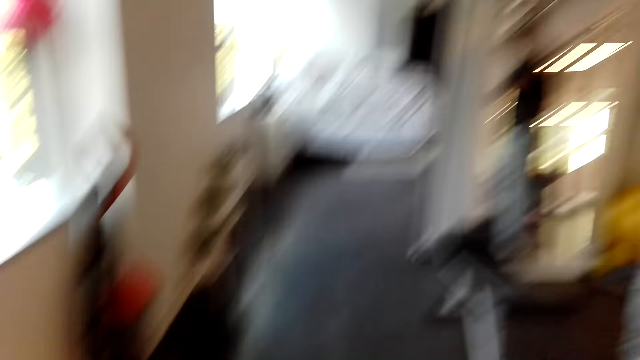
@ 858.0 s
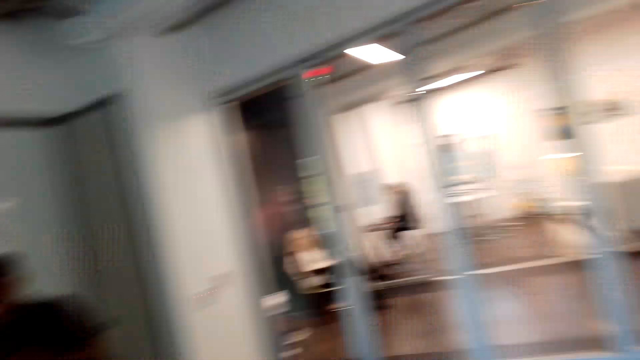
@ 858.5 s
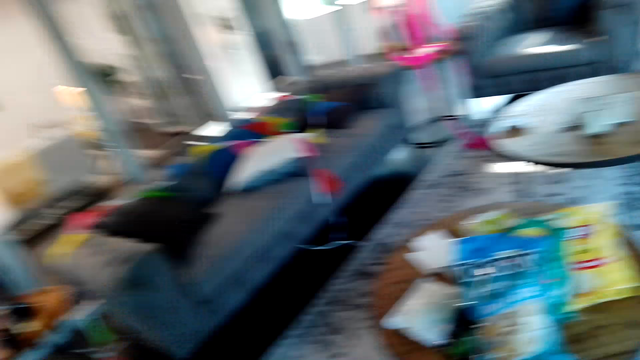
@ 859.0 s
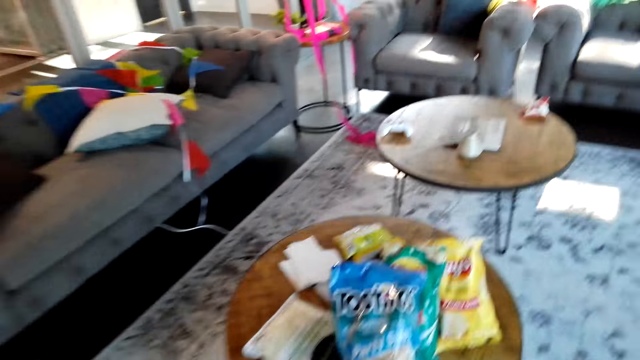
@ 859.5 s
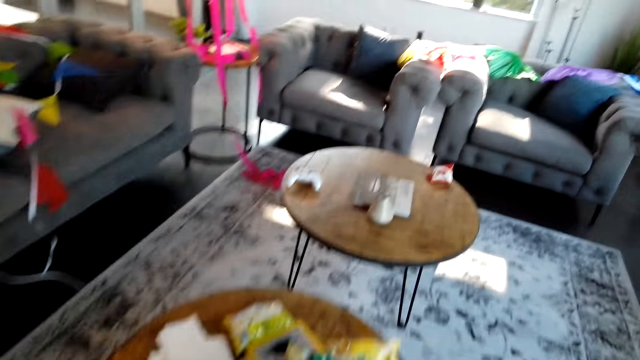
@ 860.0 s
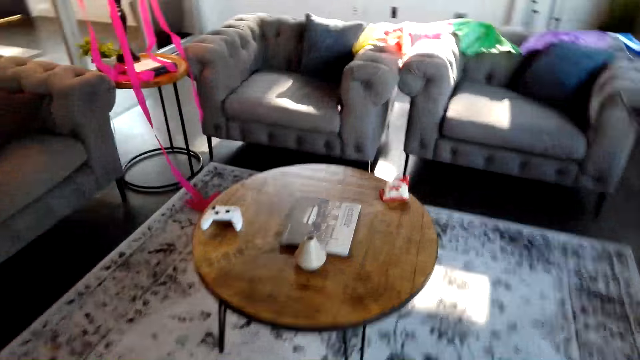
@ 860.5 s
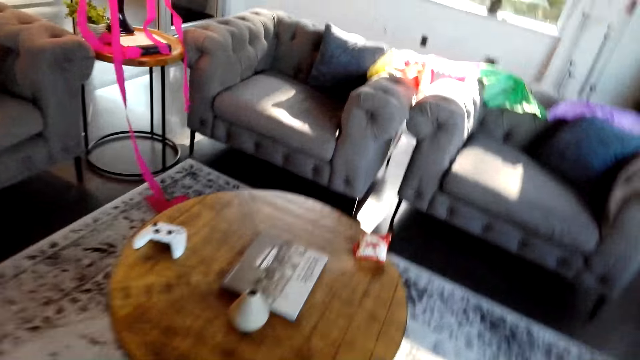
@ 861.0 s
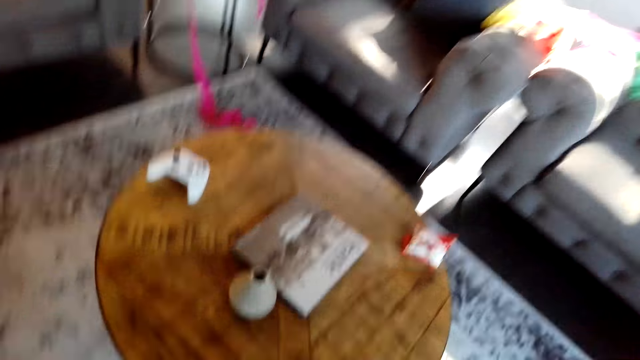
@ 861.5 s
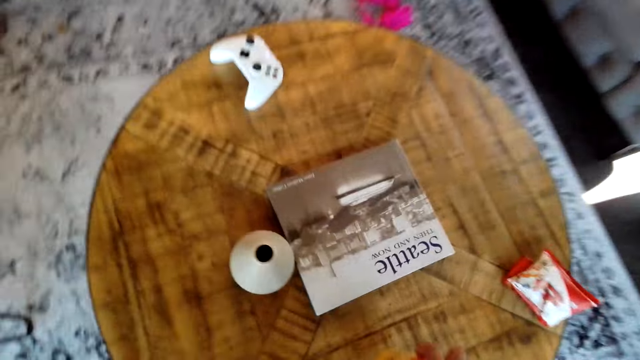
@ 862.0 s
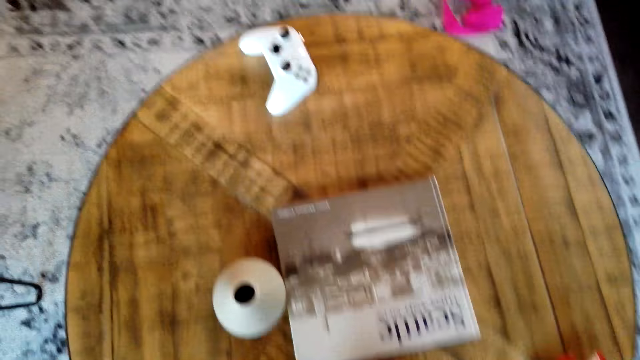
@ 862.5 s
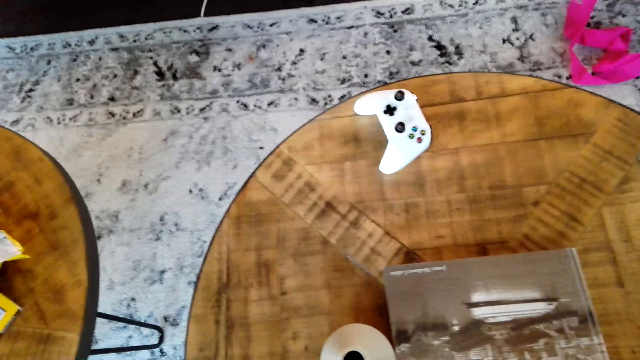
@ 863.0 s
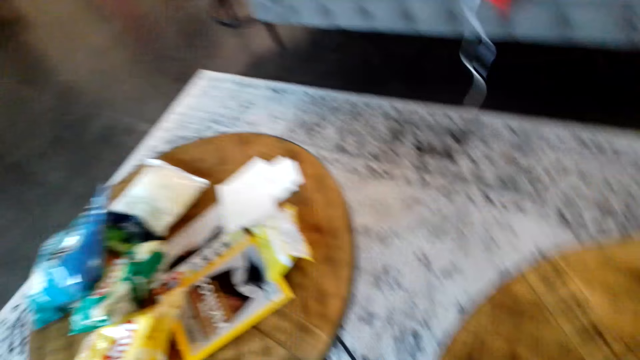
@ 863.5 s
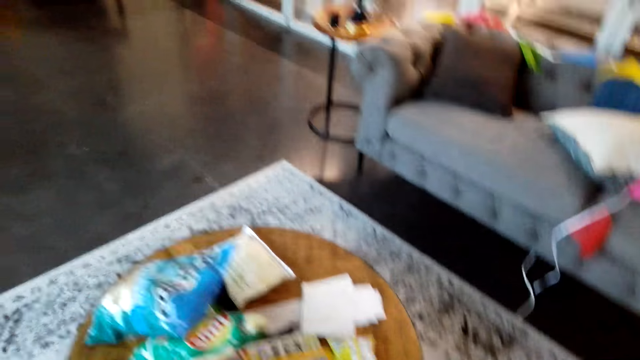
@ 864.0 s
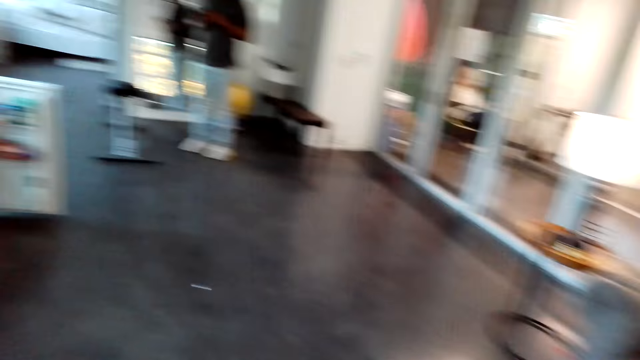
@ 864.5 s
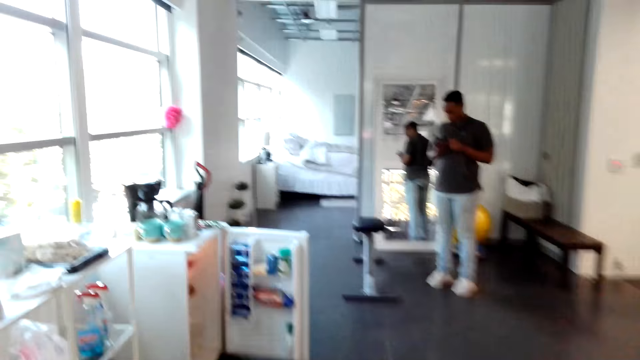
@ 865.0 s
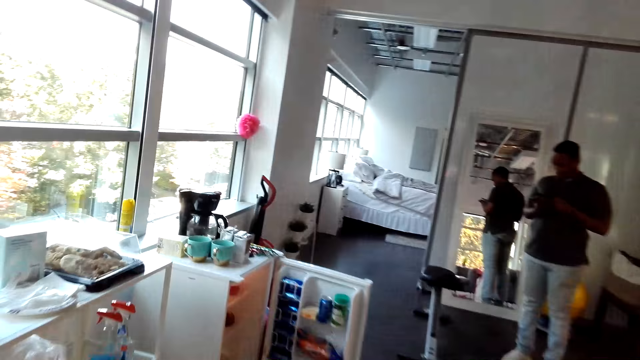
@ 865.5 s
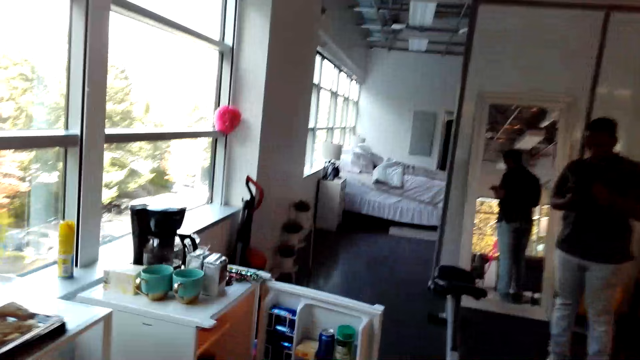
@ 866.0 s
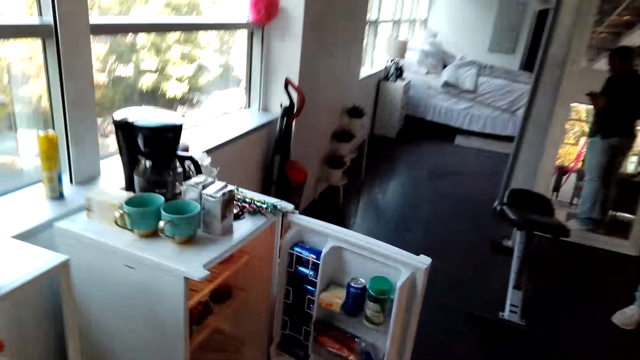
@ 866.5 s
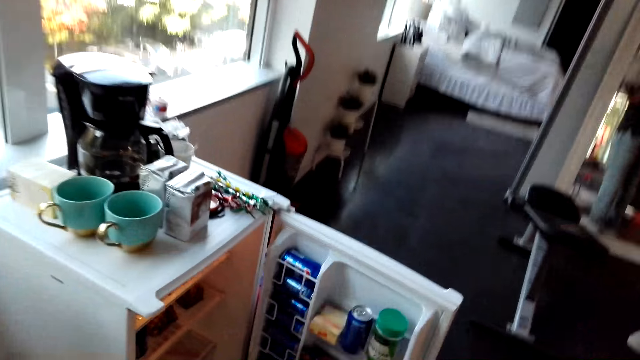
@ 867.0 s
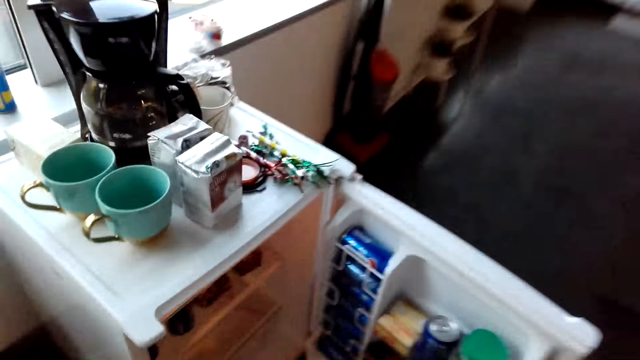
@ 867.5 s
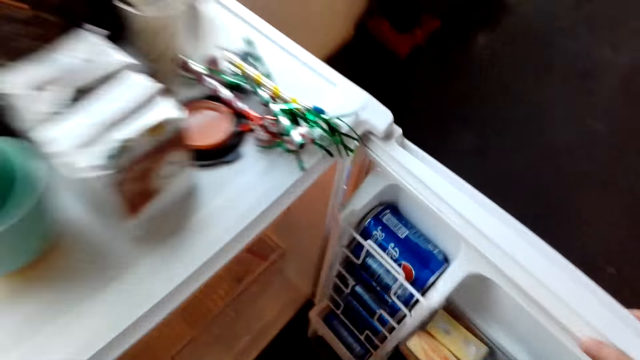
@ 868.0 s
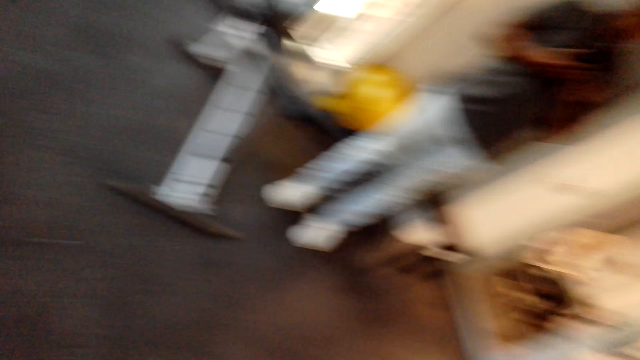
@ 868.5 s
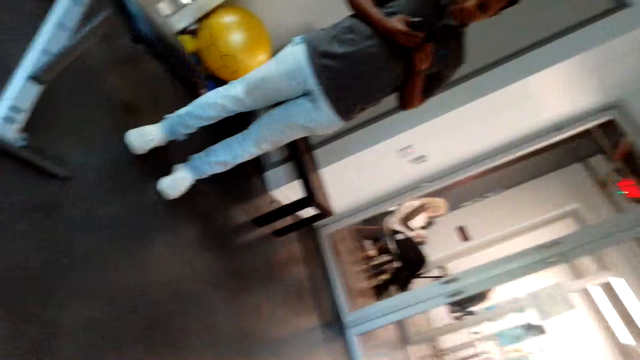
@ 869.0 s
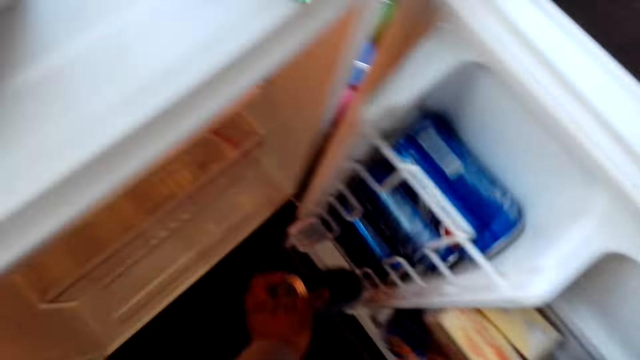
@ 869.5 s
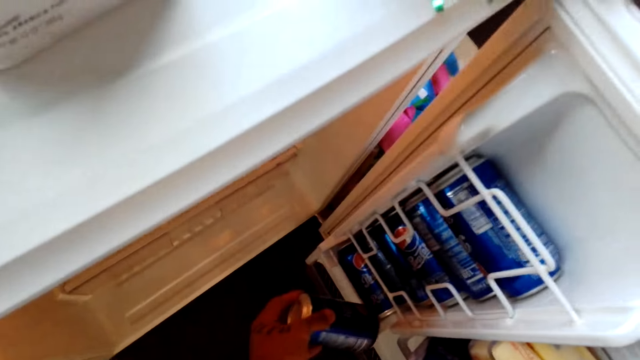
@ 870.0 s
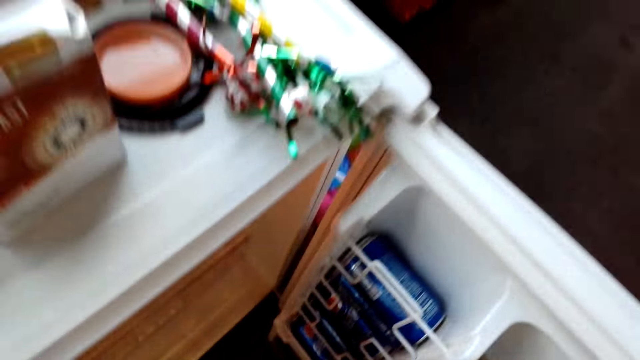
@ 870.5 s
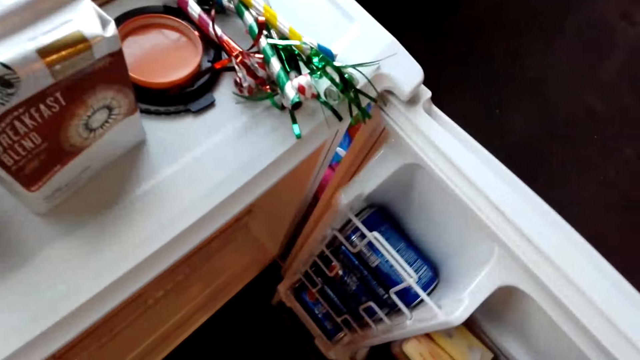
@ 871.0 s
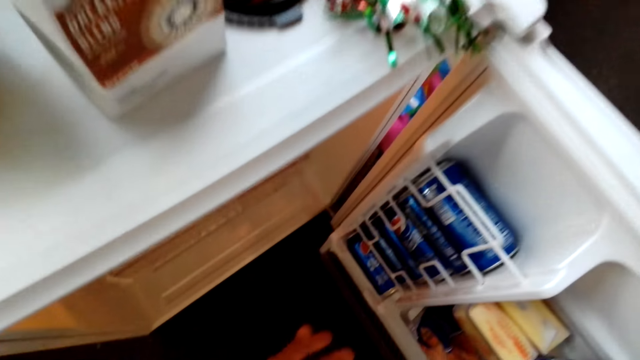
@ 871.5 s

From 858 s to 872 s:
The camera wearer puts a bottle in a fridge. They walk around a room. They put a bottle or a tin on the table. They move the book. They walk around the room. They operate a mobile phone. They interact with a man. They hold the refrigerator. They look around the room. They take a can or bottle from the refrigerator.

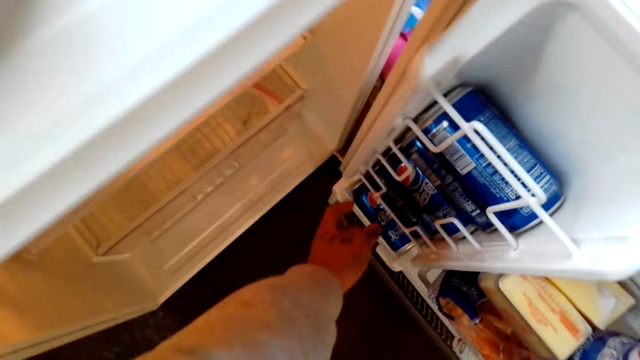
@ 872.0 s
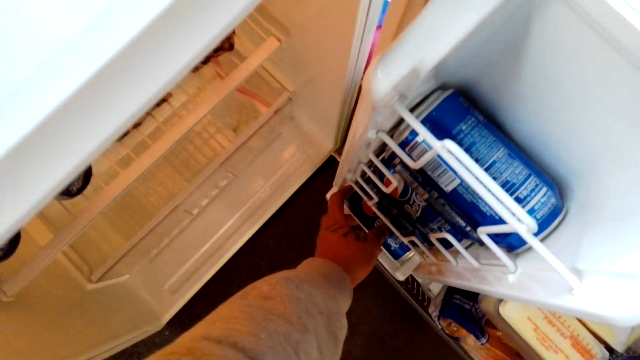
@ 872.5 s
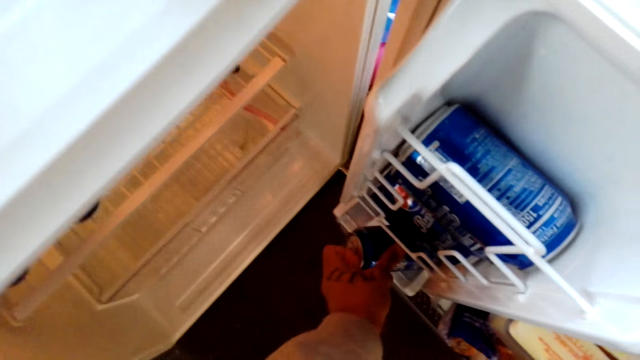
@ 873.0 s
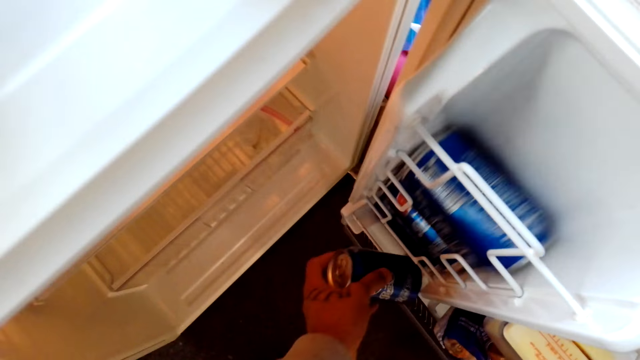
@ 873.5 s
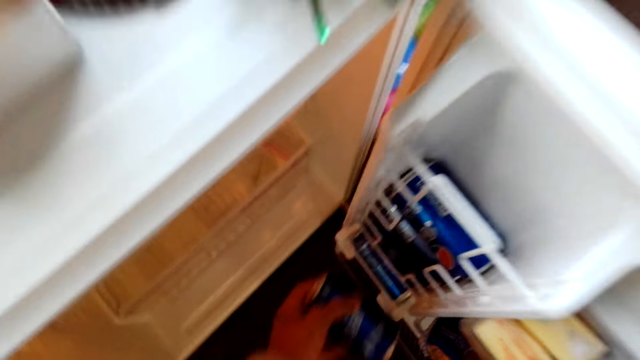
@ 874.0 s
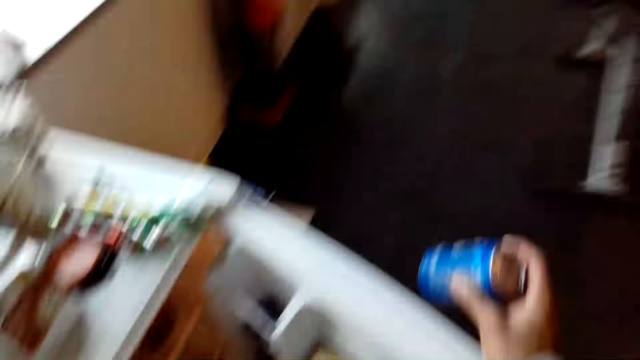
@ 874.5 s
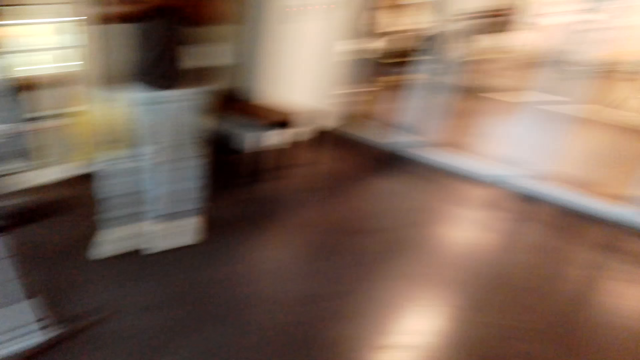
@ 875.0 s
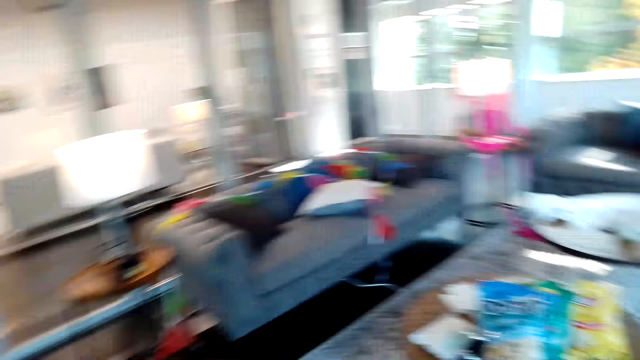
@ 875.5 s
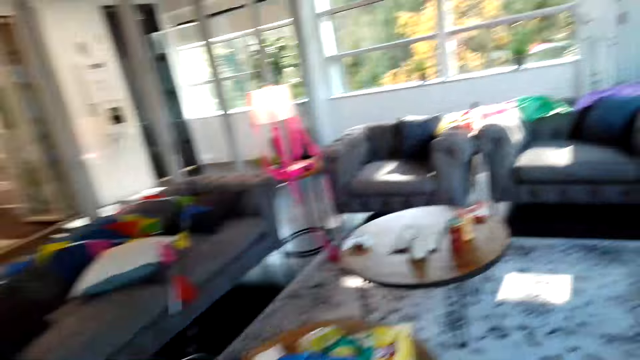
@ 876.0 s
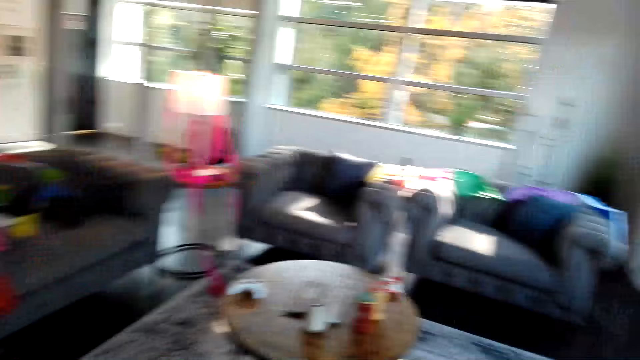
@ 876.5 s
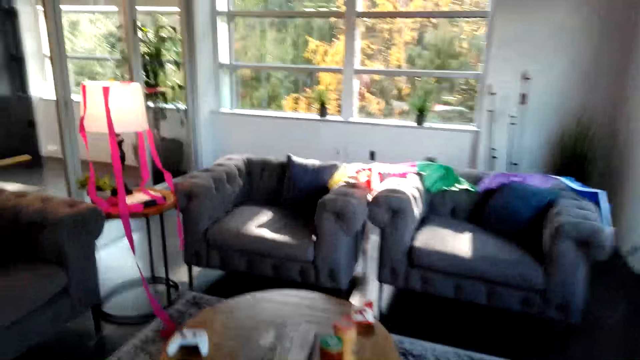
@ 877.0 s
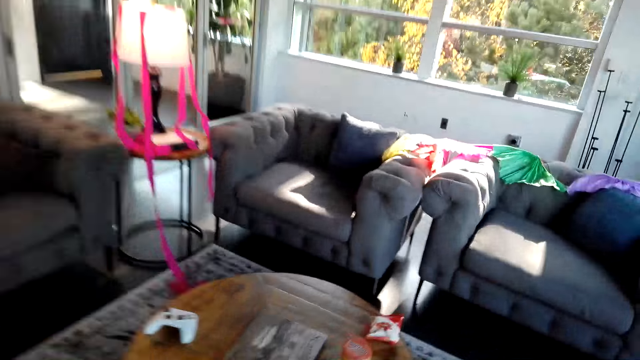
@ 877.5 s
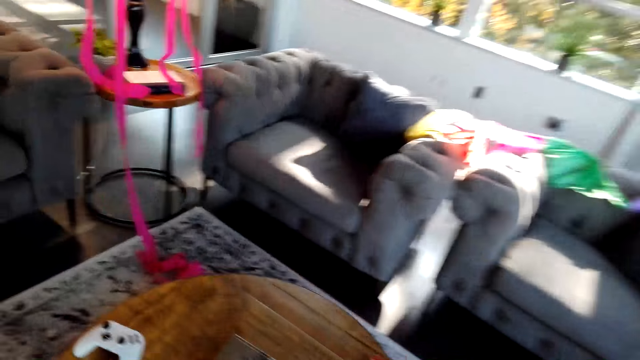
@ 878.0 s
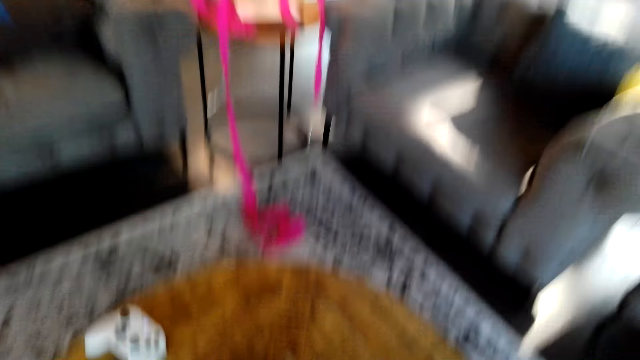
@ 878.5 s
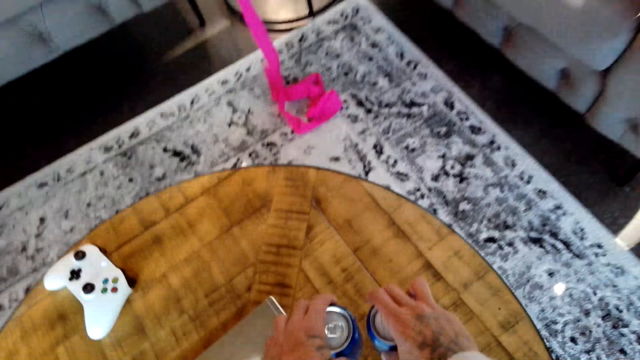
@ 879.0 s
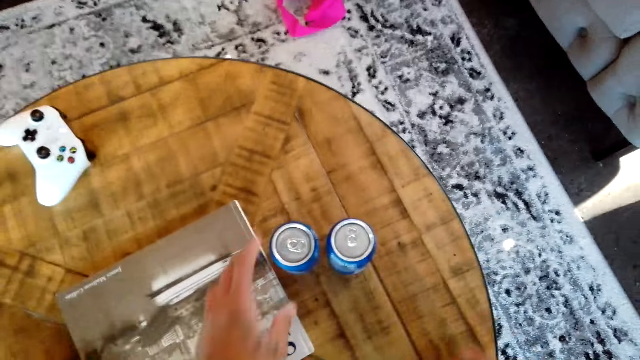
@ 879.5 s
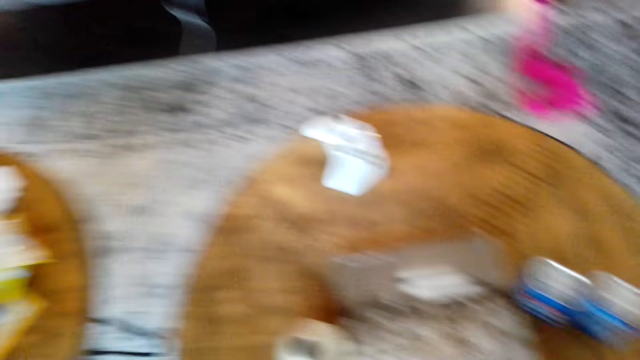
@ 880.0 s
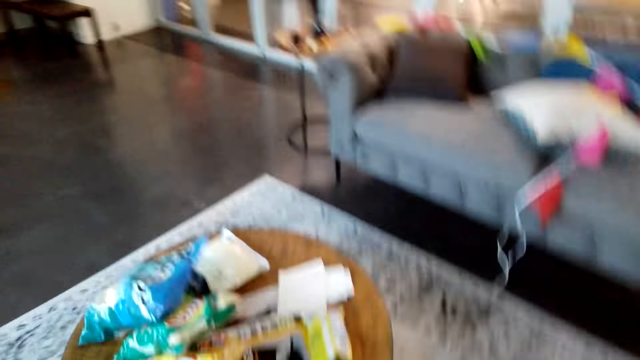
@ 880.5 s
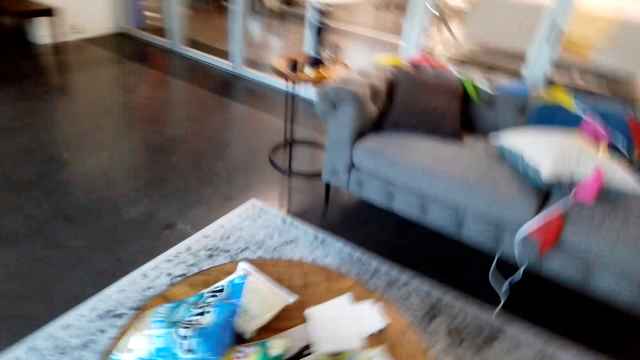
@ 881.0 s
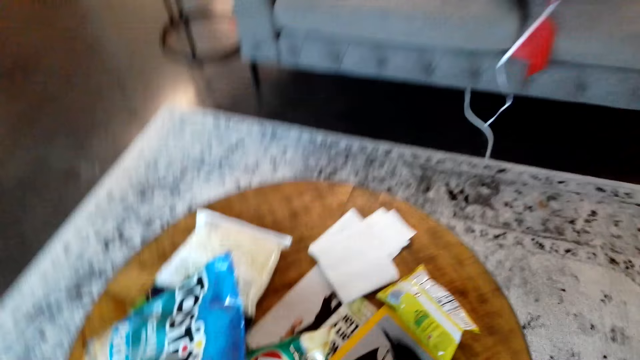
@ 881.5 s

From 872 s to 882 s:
The camera wearer interacts with a man. They pick a bottle from a fridge. They walk around a room. The man interacts with the camera wearer. The camera wearer places the cans or bottles on the table. They walk around the room.
